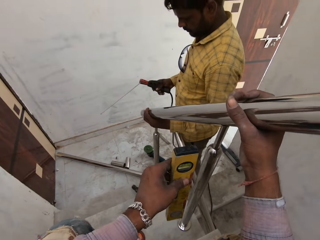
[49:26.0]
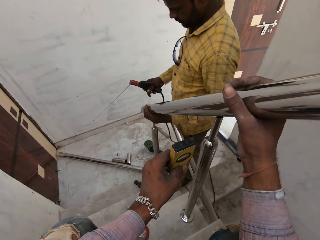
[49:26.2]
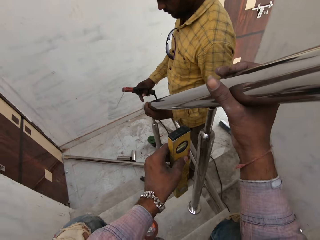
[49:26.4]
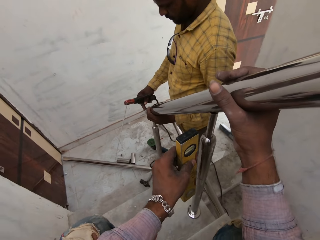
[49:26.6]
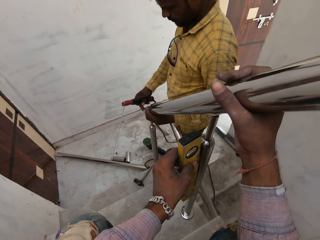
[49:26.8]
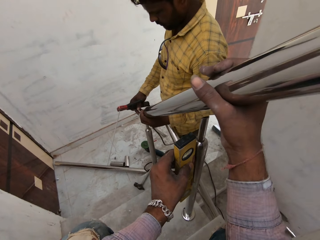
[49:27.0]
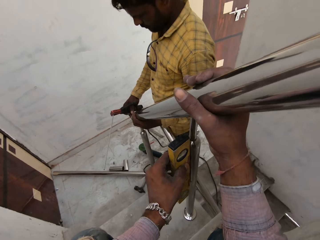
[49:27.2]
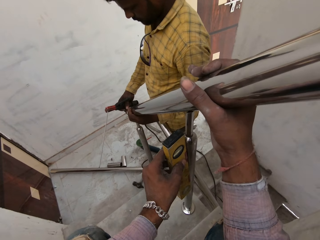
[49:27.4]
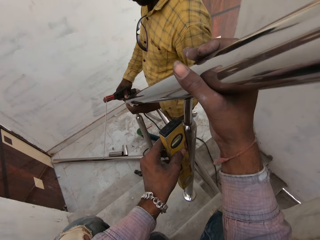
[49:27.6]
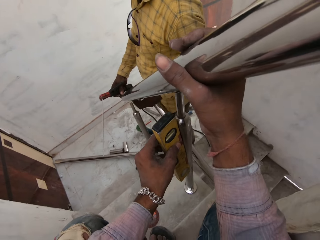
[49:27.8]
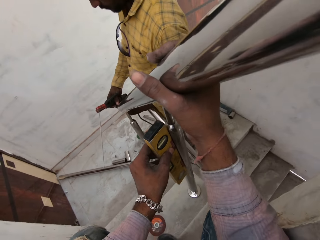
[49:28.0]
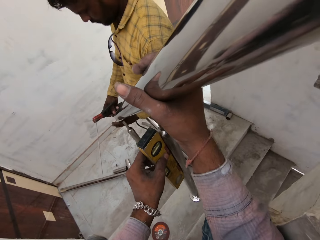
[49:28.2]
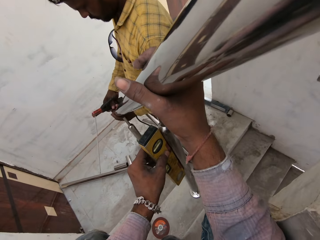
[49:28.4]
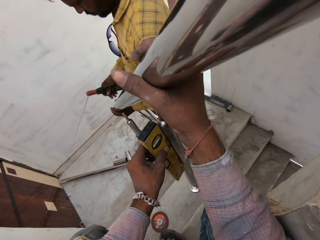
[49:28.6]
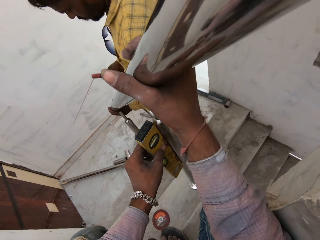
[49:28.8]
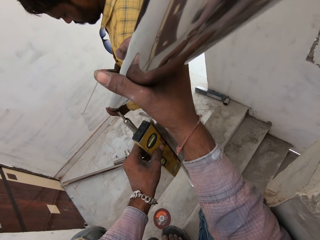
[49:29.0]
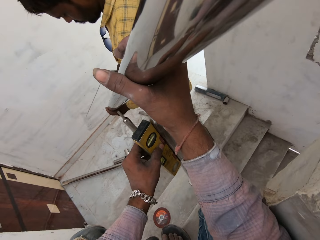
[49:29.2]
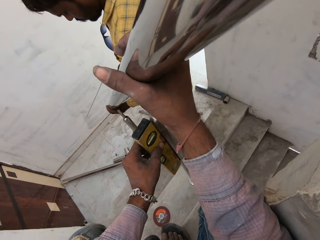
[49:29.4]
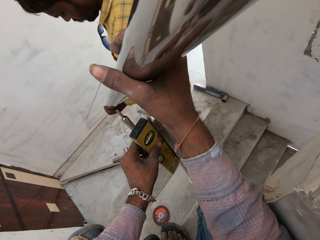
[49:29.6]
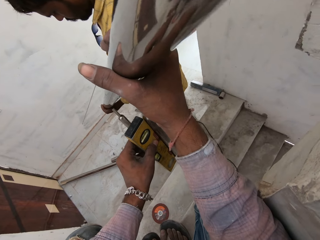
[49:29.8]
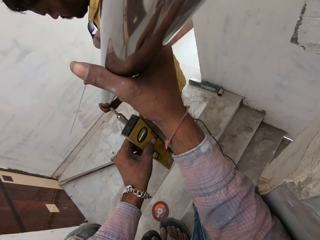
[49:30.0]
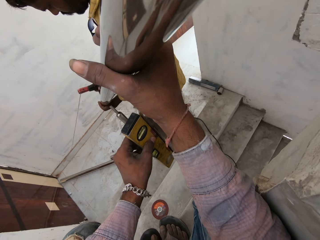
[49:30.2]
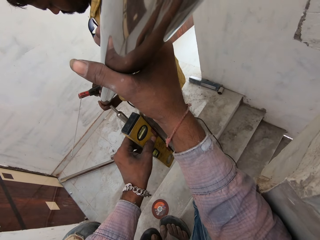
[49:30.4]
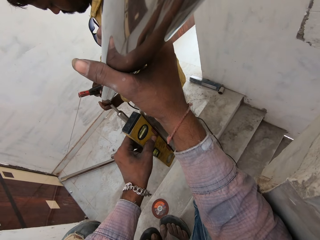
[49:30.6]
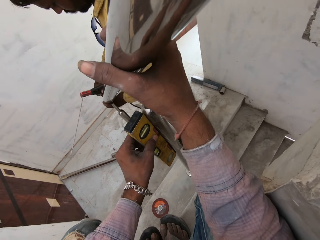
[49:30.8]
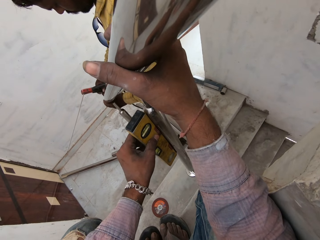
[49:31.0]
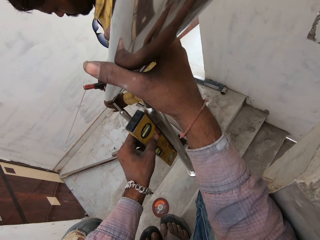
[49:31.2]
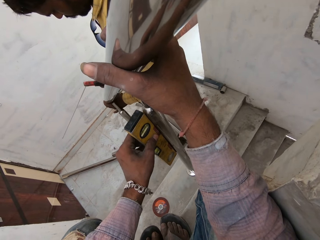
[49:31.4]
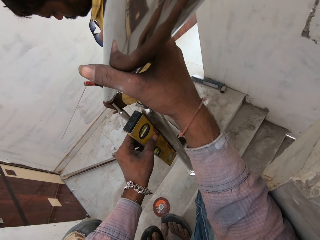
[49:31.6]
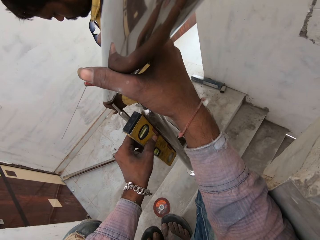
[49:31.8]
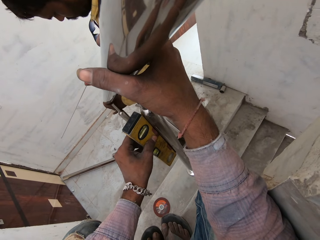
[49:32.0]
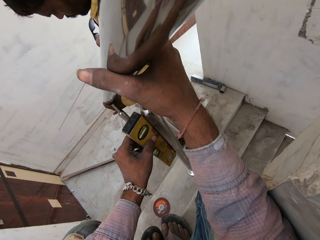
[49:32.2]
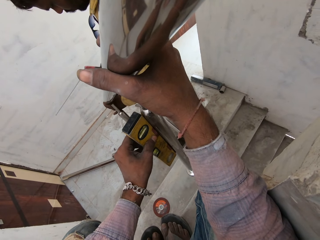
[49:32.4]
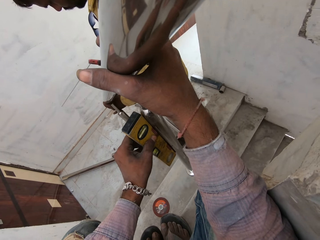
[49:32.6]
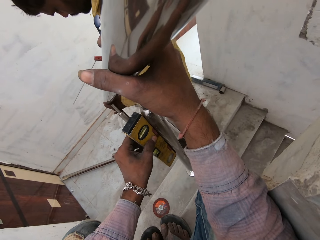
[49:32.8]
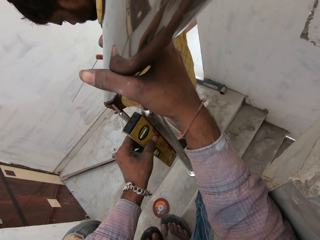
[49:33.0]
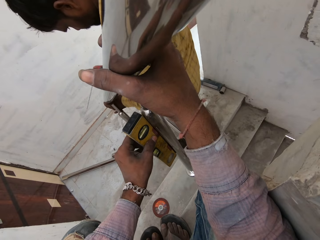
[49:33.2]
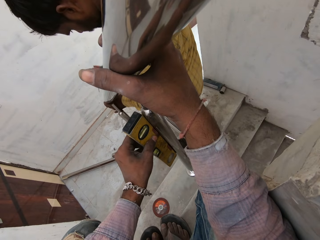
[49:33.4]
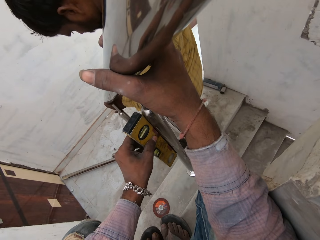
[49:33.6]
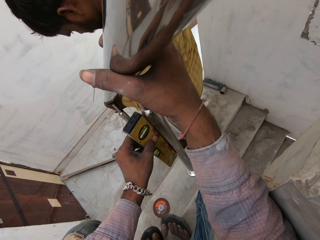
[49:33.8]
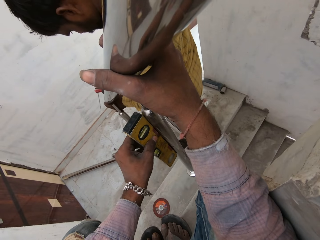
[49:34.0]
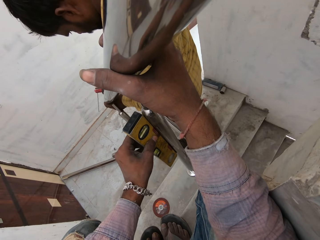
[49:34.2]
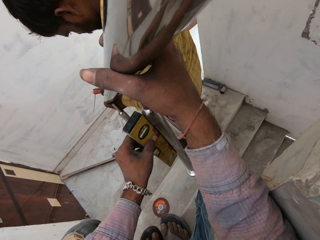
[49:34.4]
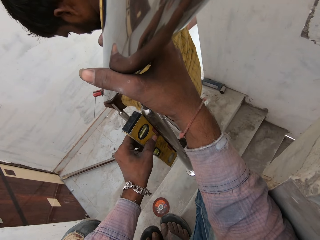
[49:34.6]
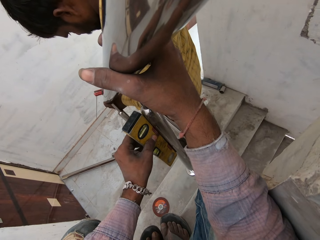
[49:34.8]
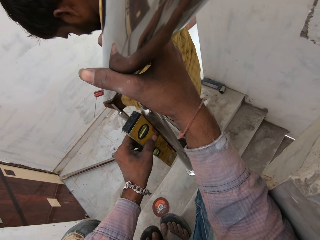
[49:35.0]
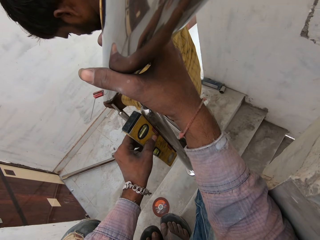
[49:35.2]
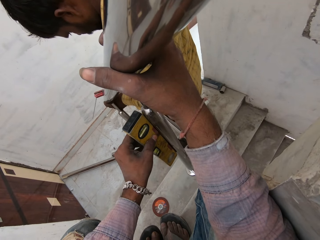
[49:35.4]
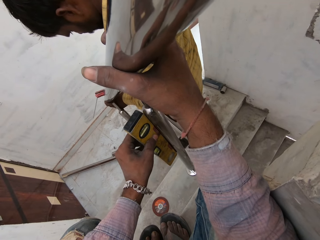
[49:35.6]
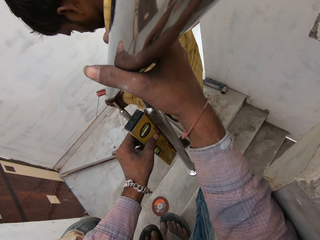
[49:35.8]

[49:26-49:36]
The camera wearer places the spirit level by the handrail of the staircase with his left hand. He measures the steel metal with the level tool. A man places his right hand on the metal tube. The man holds the metal tube with his left hand. The man sets the metal tube on the handrail of the staircase with both hands.

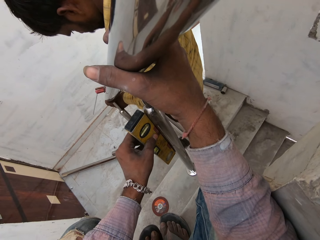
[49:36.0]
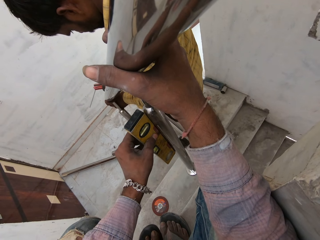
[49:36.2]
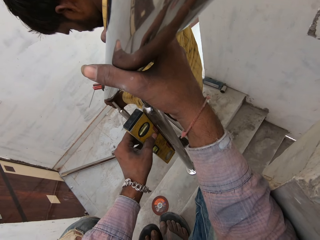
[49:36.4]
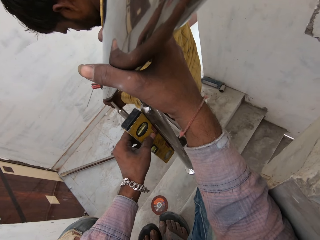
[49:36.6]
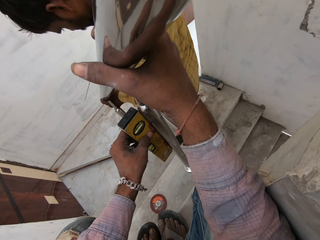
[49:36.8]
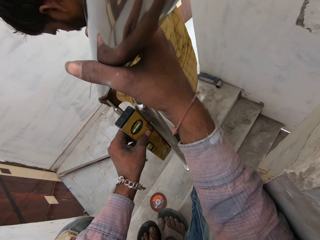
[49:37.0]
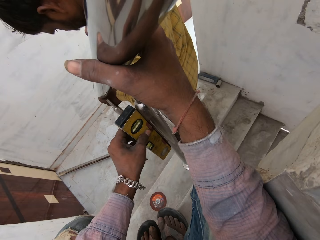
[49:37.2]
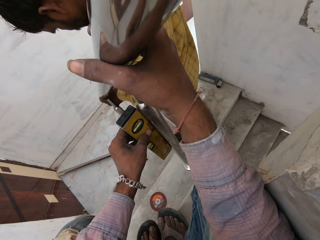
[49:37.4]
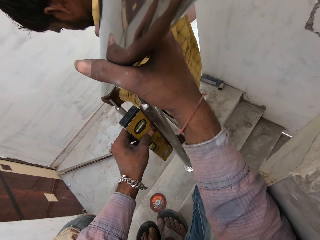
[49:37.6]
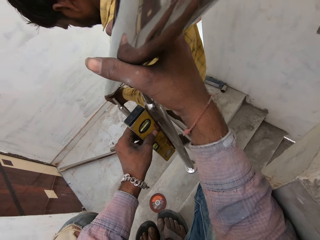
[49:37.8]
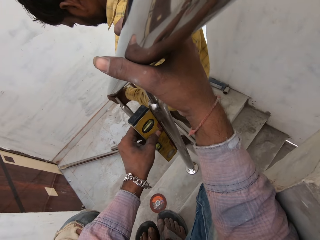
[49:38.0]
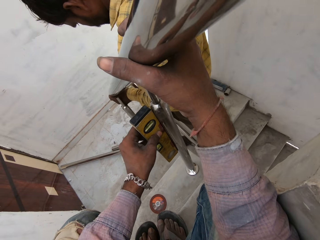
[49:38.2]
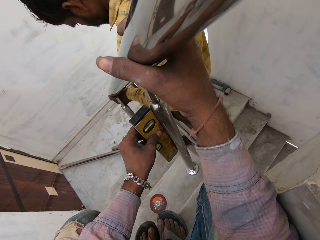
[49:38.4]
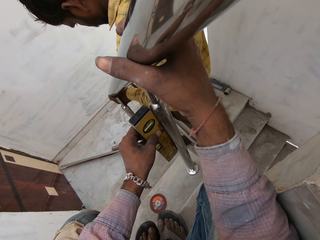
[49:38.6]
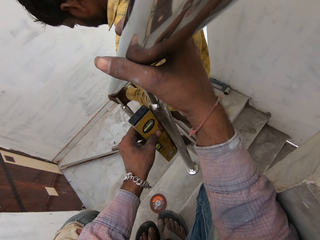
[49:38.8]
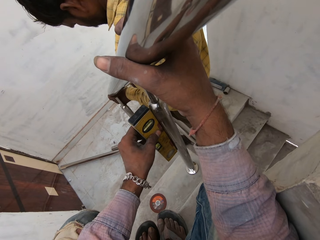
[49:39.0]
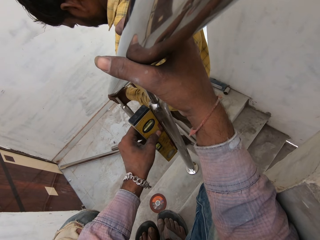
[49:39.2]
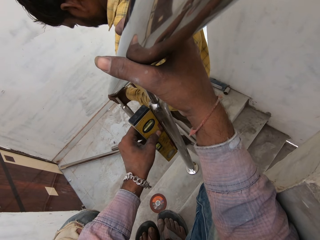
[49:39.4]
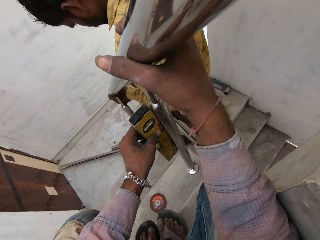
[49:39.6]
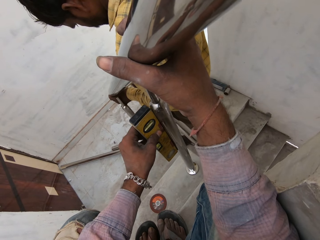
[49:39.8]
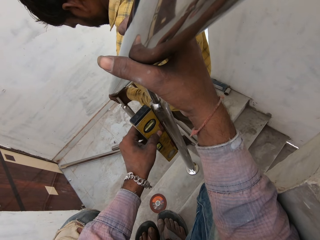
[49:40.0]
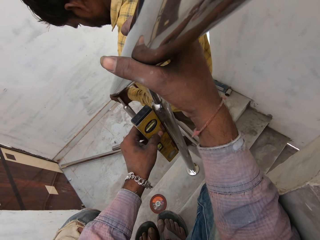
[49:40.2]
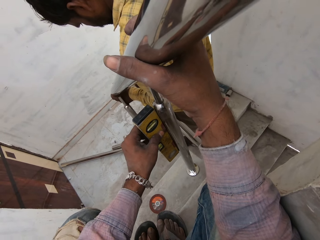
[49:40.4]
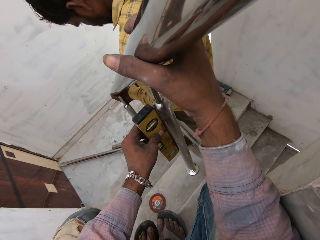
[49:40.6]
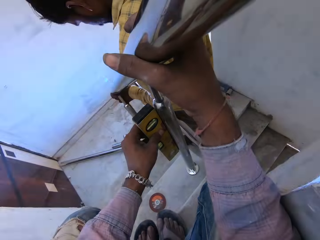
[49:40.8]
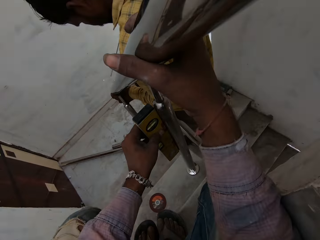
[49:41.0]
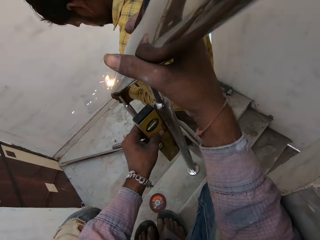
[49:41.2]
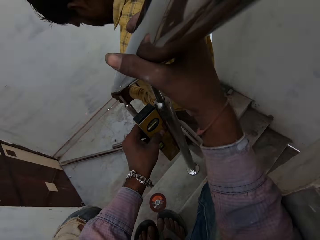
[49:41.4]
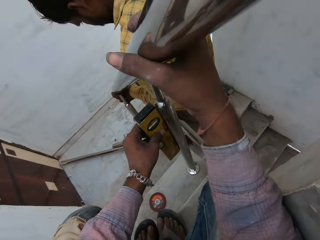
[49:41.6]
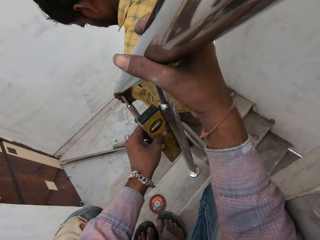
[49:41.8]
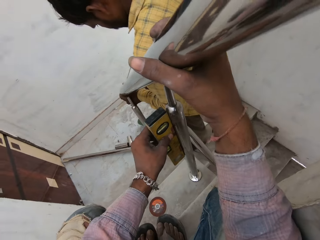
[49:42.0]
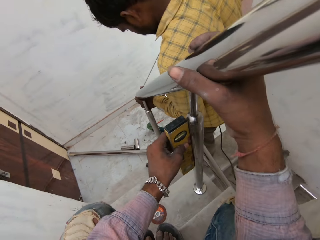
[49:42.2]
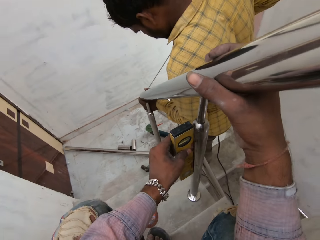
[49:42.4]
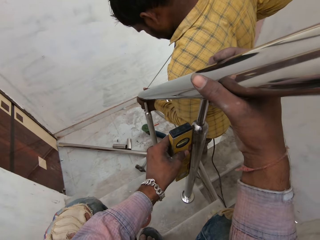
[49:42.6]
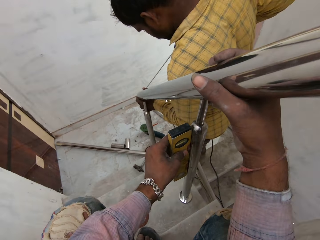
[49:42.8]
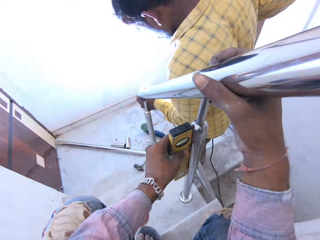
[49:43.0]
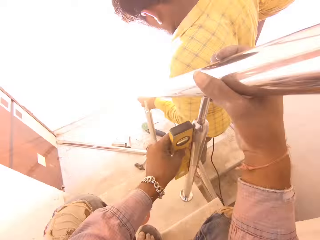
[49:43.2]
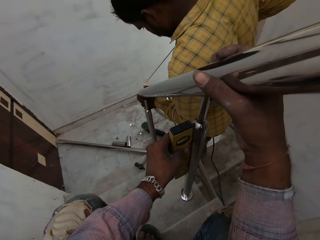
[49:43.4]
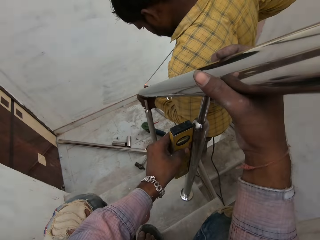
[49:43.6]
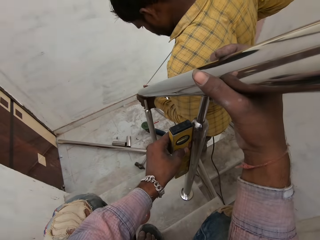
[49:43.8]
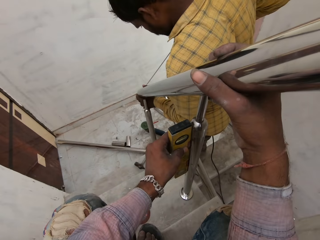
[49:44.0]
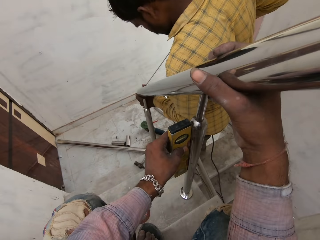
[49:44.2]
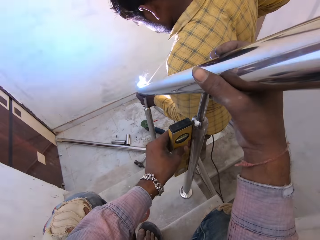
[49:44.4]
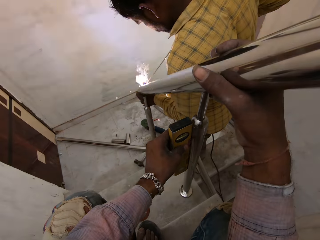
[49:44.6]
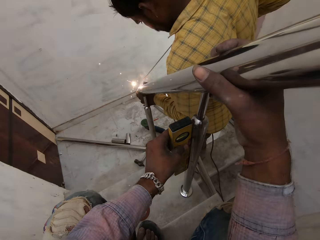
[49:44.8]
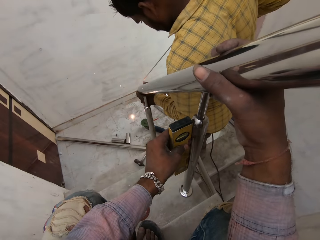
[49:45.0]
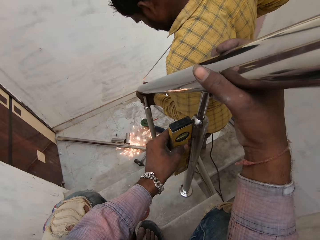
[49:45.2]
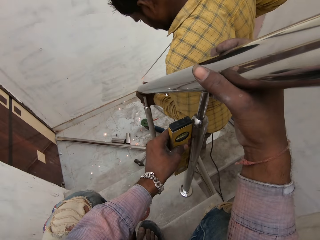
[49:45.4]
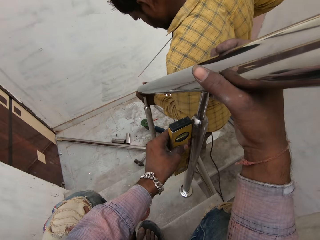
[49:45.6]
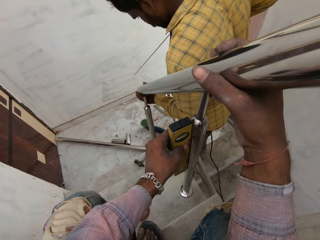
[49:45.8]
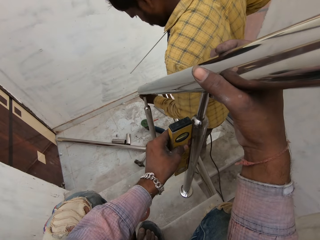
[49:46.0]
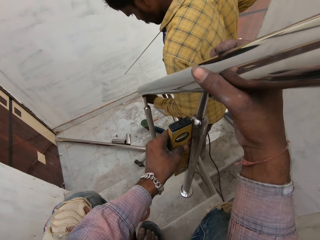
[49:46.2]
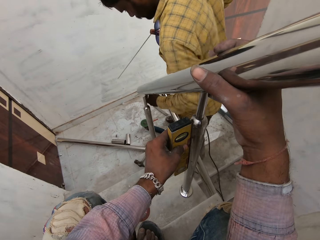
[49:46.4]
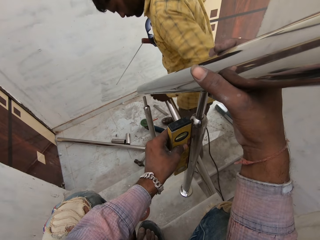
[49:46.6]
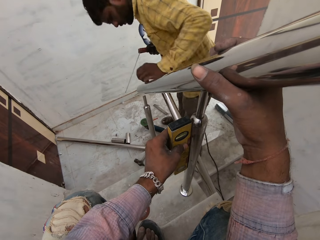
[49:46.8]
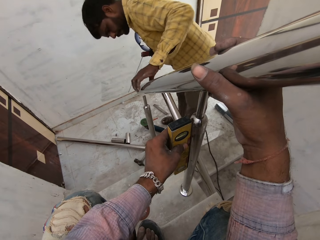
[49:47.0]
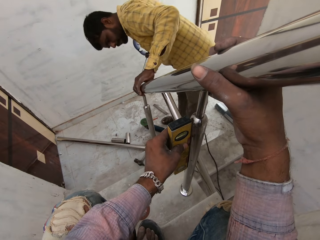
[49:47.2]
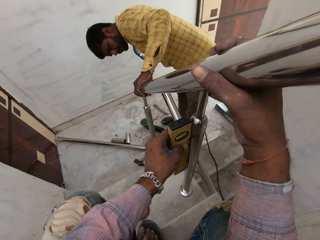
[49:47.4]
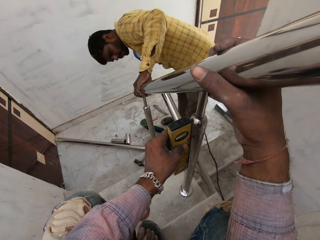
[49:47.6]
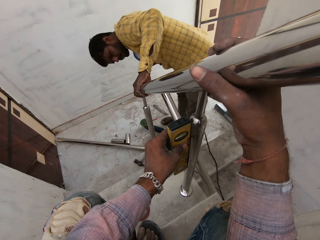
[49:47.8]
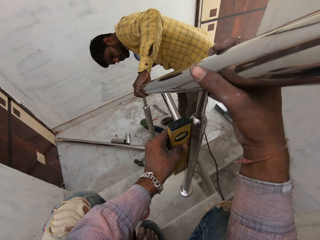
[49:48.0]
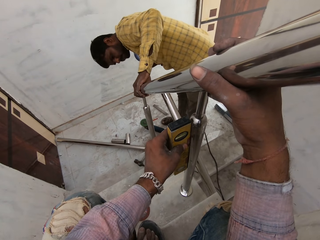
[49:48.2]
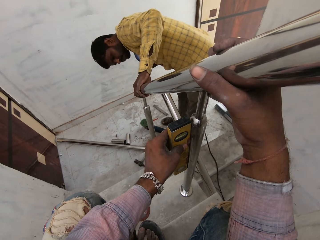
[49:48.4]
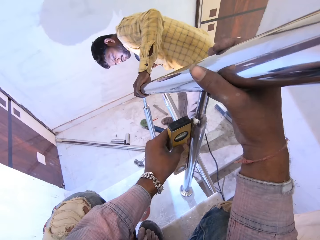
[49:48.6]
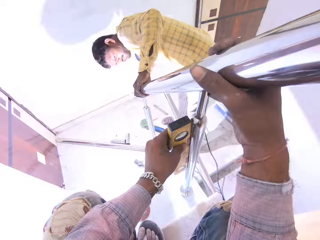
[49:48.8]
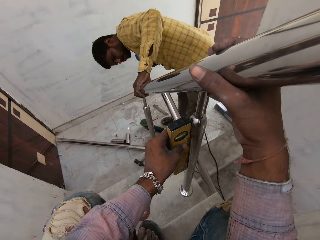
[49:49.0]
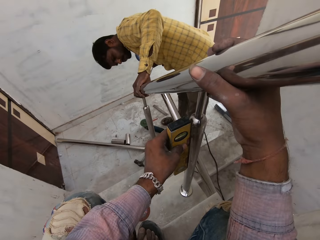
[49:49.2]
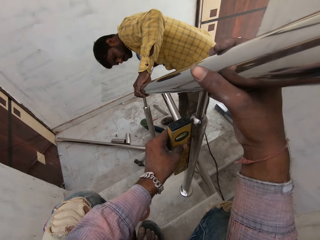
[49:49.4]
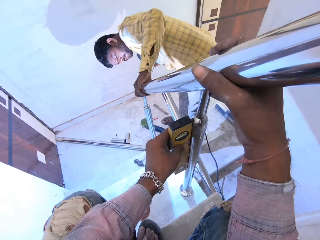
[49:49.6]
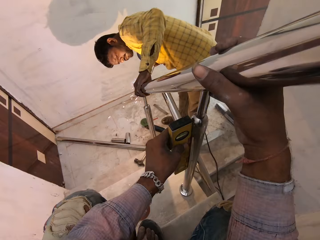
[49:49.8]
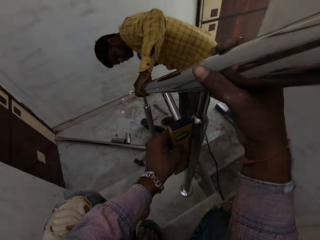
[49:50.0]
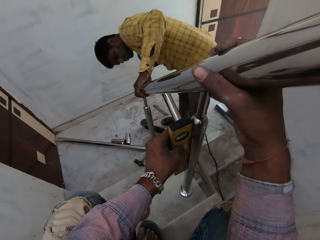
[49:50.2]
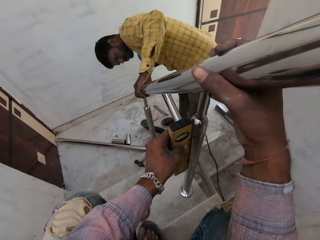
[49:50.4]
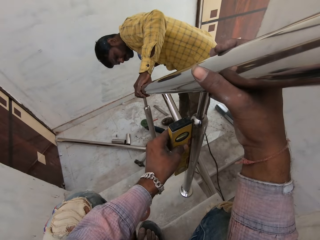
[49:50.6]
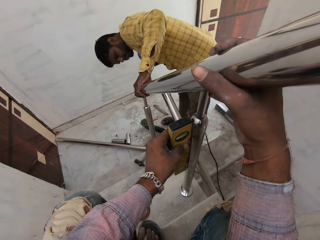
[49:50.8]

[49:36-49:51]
A man welds the metal tube to the handrail of the staircase with the electrode in the electrode holder in his right hand. The camera wearer uses the spirit level on the stairs grill rail. Another man removes his left hand from the staircase handrail. The other man holds the staircase handrail with his left hand and welds the staircase handrail with the welding torch in his right hand.
